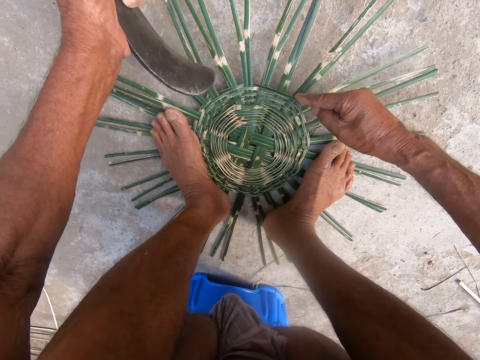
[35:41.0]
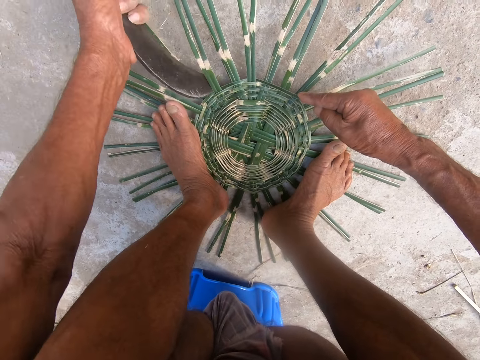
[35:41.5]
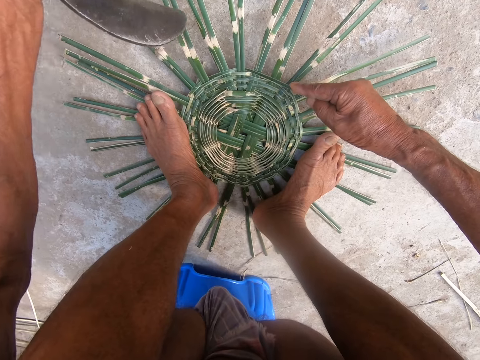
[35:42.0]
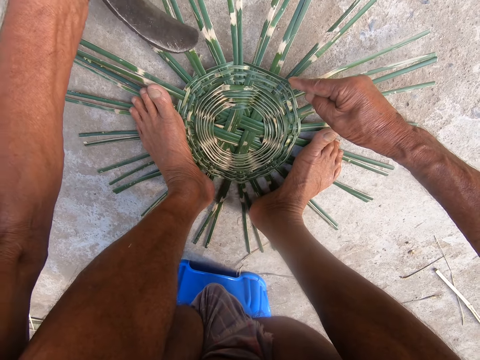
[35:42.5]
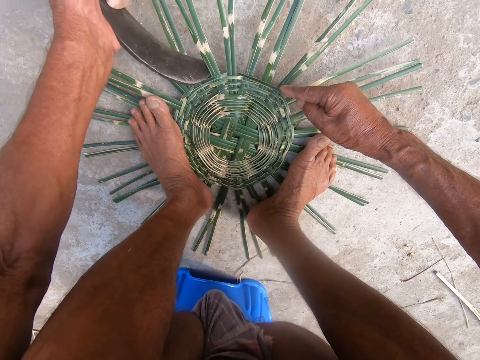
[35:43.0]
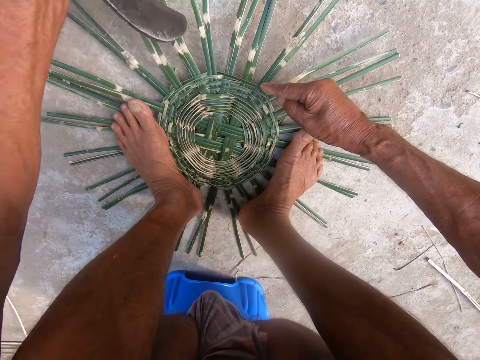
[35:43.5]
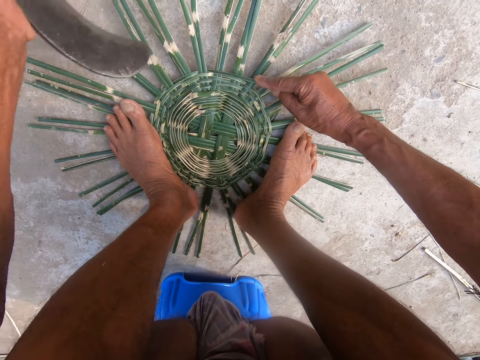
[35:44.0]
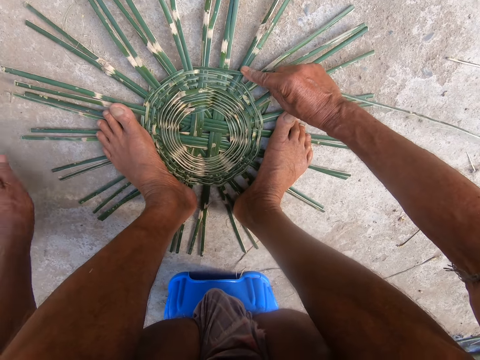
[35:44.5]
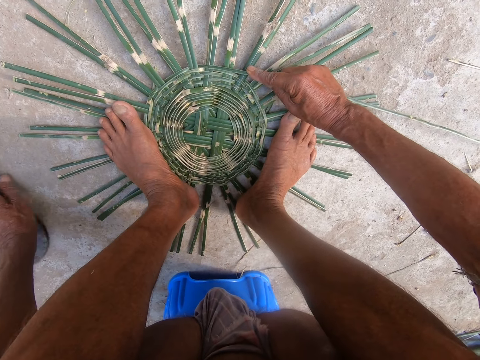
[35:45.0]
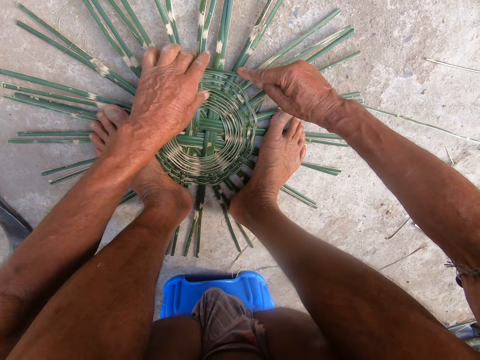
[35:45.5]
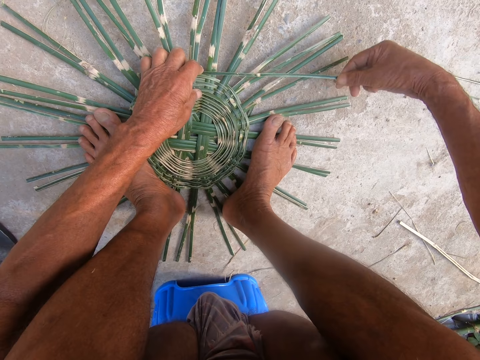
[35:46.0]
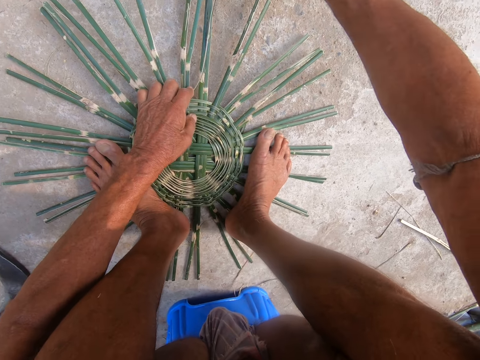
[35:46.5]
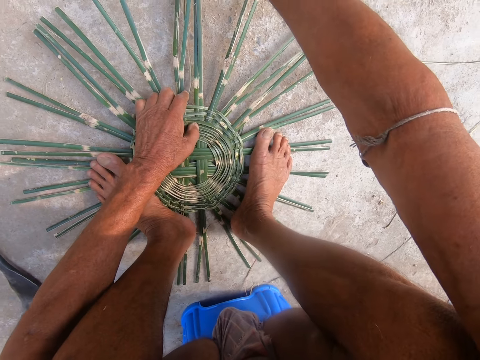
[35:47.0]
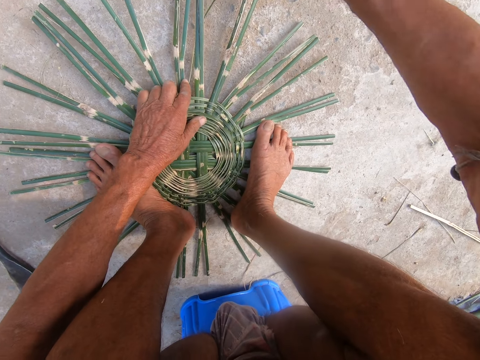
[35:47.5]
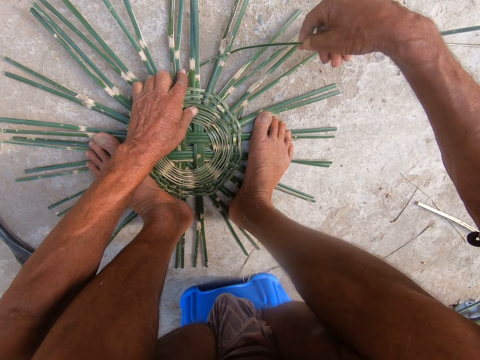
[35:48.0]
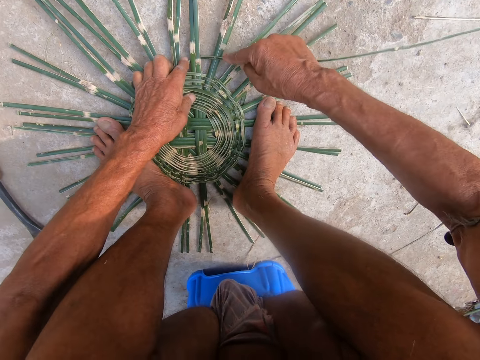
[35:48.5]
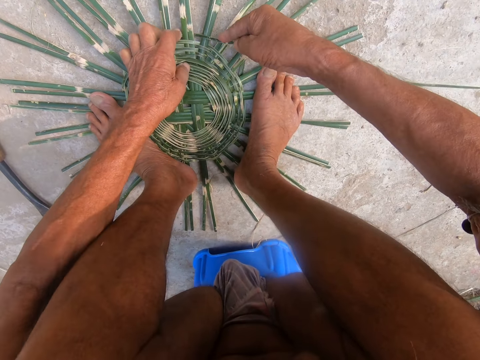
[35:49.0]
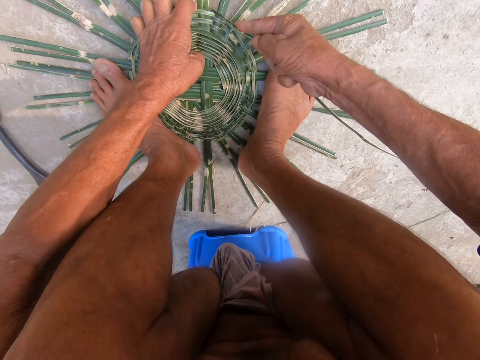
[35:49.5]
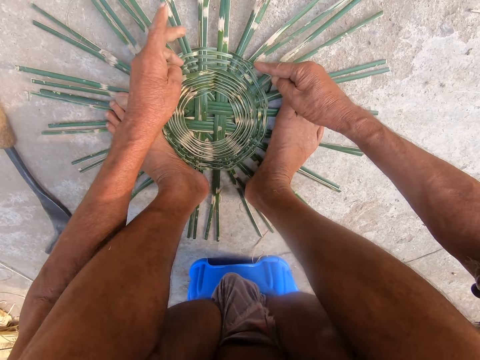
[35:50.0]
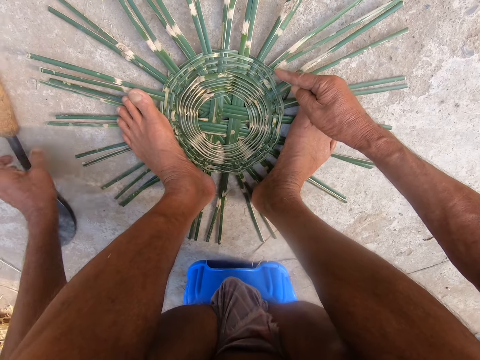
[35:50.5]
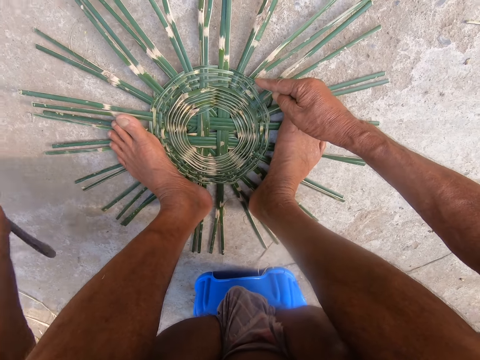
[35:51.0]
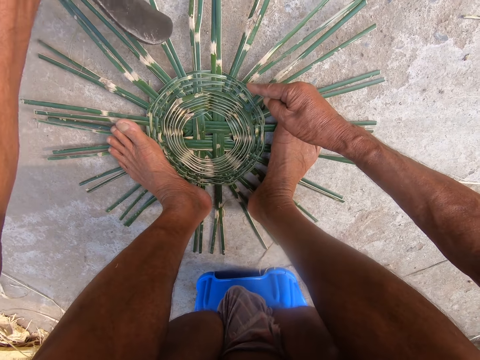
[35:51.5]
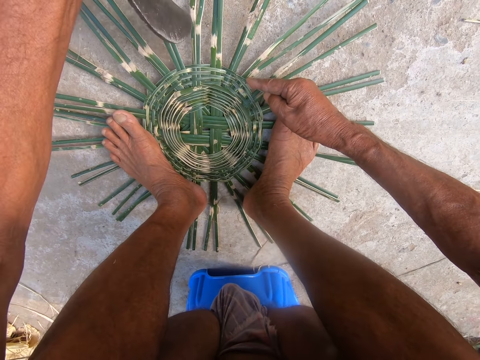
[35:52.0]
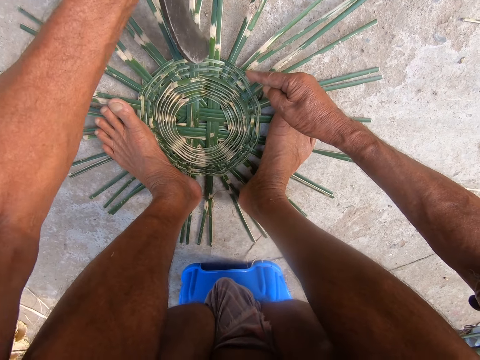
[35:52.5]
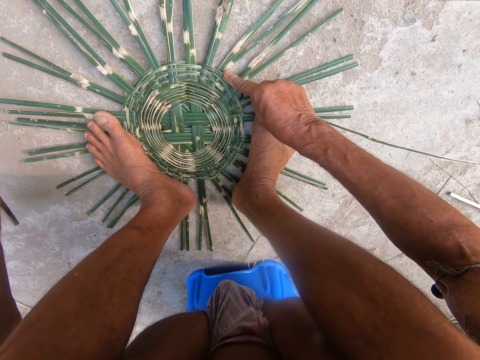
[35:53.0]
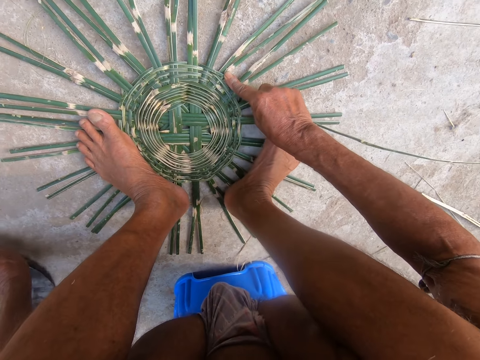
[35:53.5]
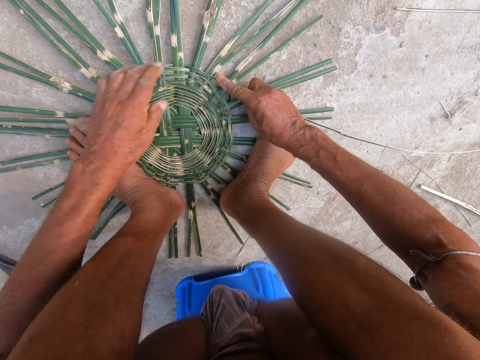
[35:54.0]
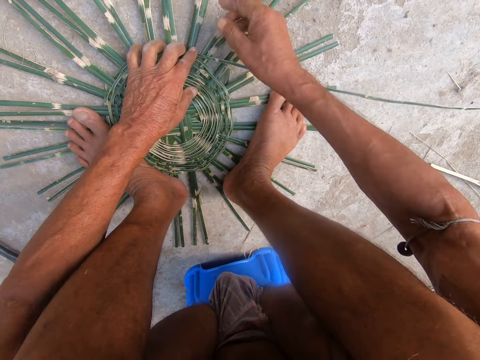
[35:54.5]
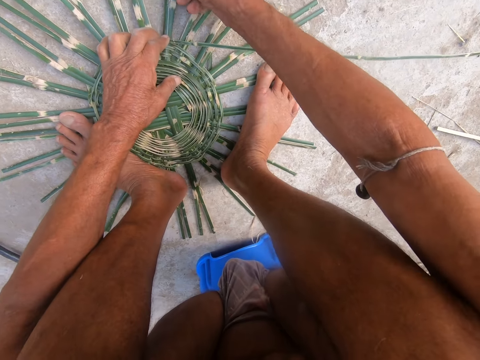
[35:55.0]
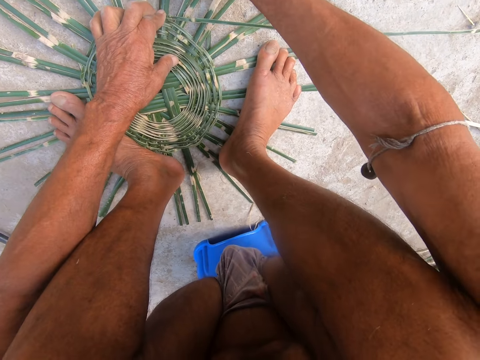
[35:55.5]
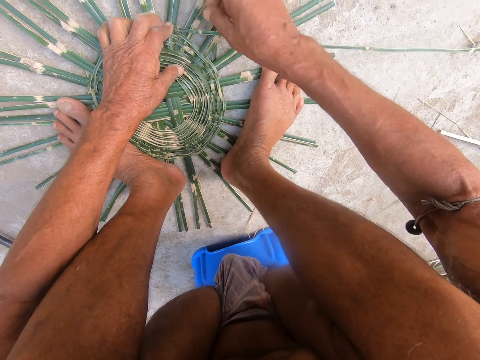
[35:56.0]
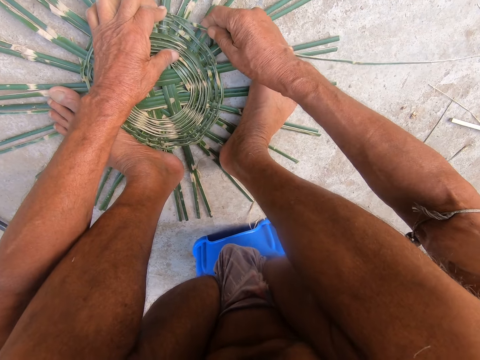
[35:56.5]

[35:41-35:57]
The camera wearer hits the basket with the scraper in his left hand. He cuts sisal. He drops the scraper on the ground with his left hand. He weaves the basket with the bamboo strip in both hands. He knits with the sisal. He picks the scraper from the ground with his left hand. He hits the basket with the scraper in his left hand. He cuts the sisal. He drops the scraper on the ground with his left hand. He knits with the sisal. He adjusts the basket with his right hand.

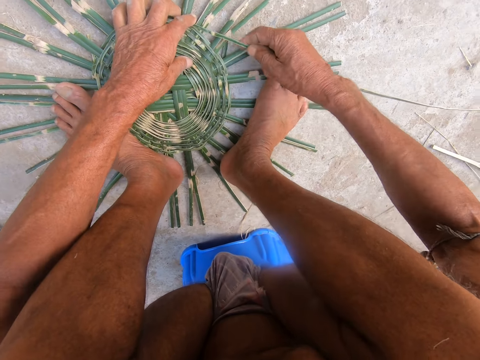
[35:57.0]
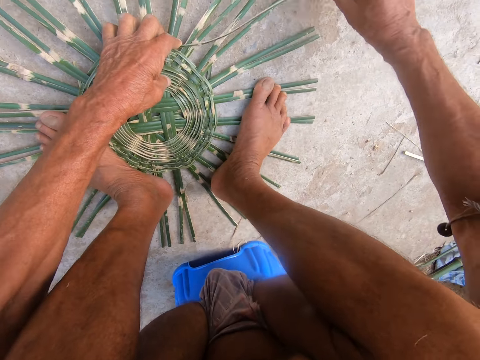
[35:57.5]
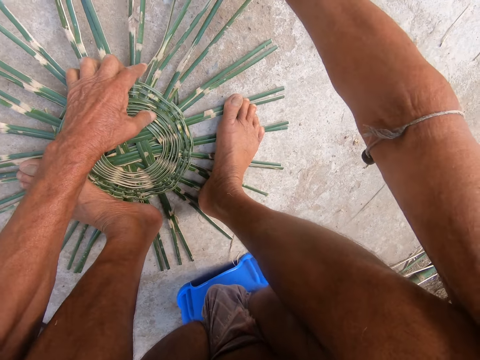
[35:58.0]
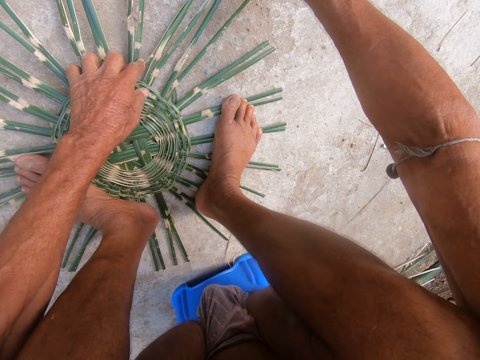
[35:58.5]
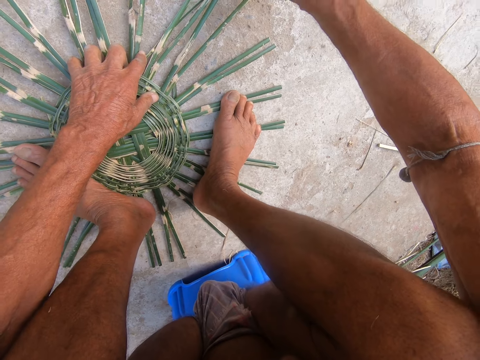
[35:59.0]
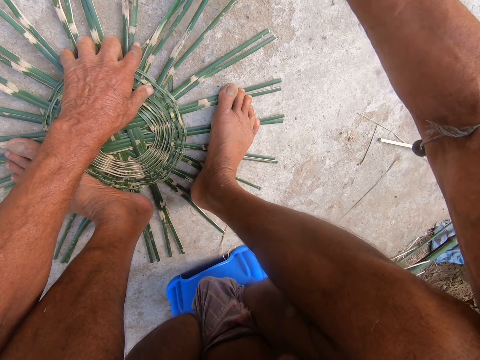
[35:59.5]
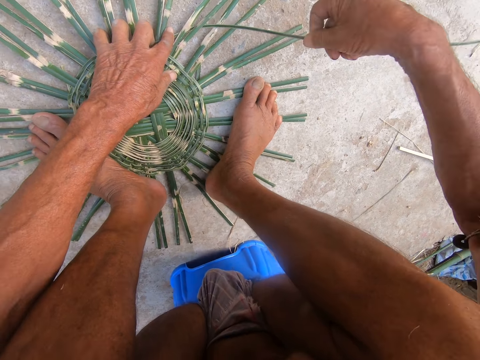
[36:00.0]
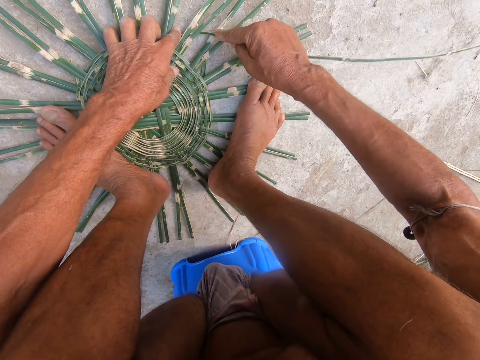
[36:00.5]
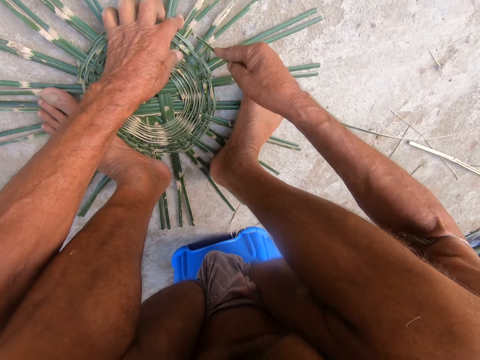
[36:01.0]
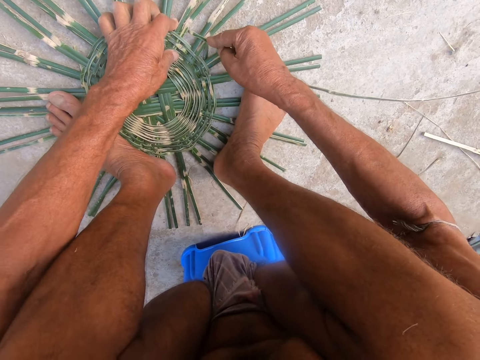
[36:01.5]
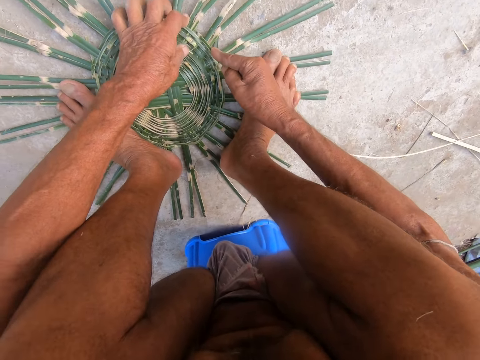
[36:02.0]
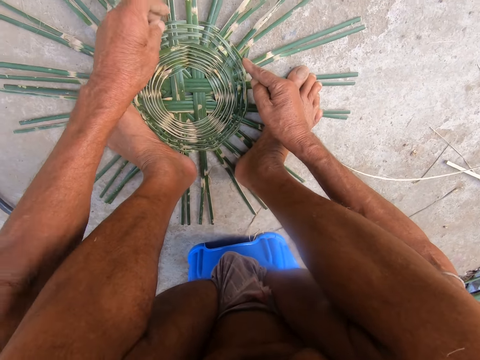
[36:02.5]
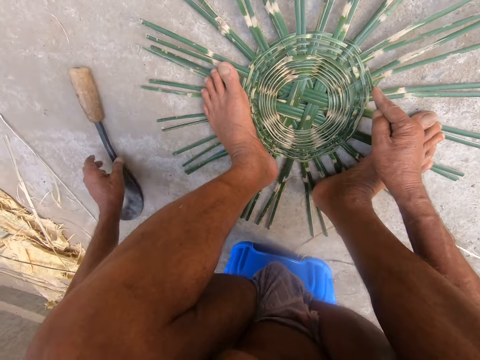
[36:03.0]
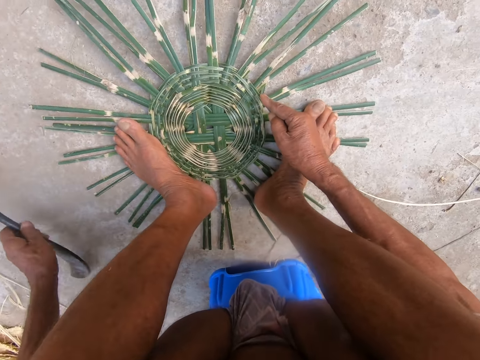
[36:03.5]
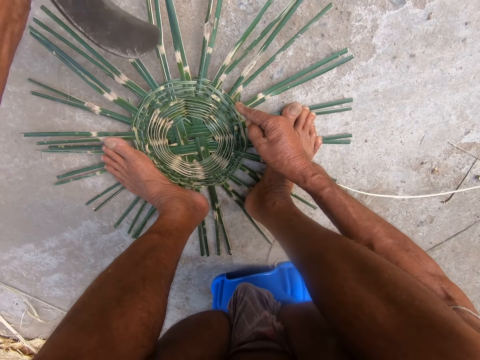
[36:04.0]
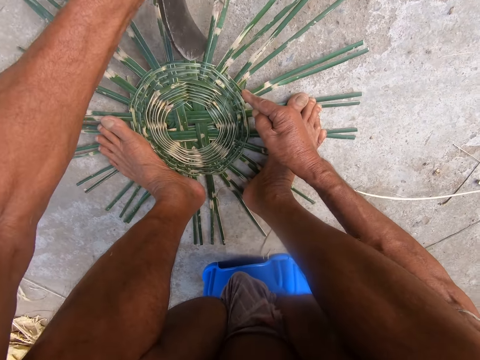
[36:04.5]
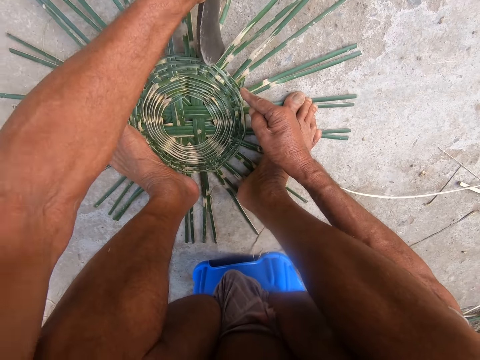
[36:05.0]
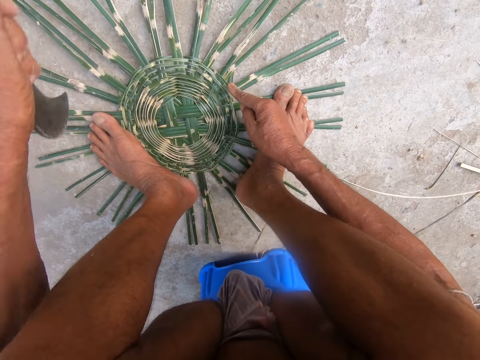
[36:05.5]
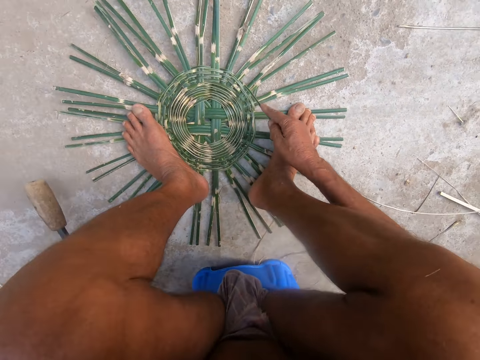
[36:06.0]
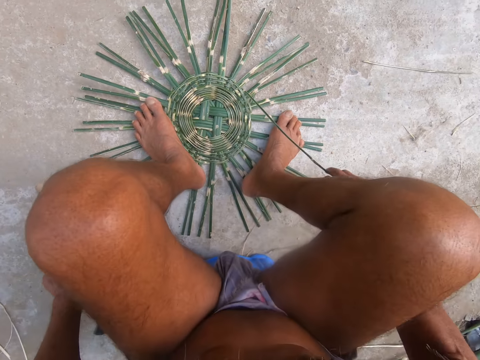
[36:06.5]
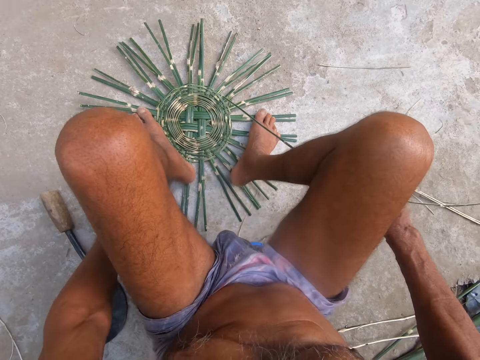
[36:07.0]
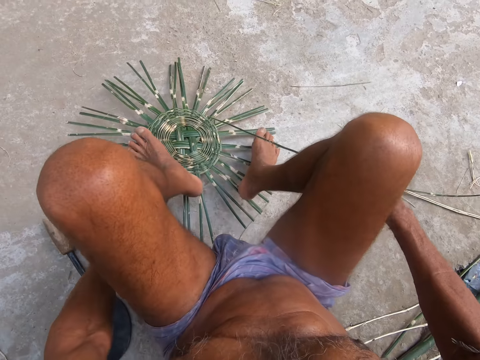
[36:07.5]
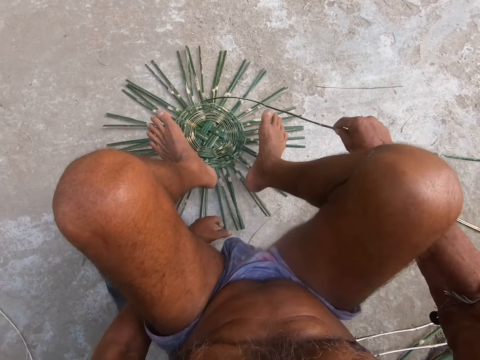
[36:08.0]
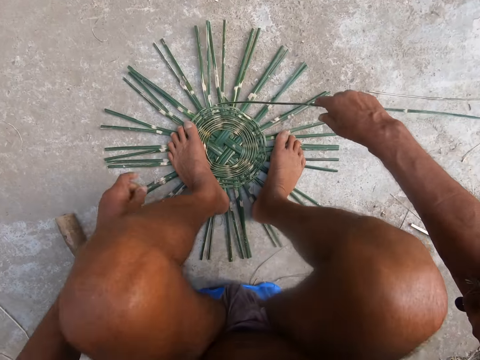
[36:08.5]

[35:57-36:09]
The camera wearer weaves the basket with the bamboo strip in both hands. He picks the scraper from the ground with his left hand. He hits the basket with the scraper in his left hand. He cuts sisal. He drops the scraper on the ground with his left hand. He turns the basket on the ground with both hands.
